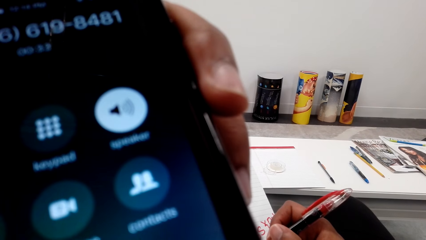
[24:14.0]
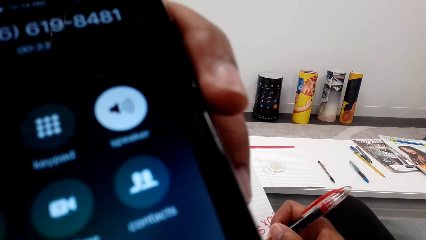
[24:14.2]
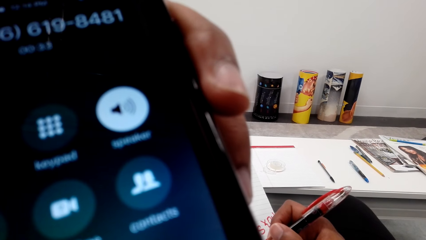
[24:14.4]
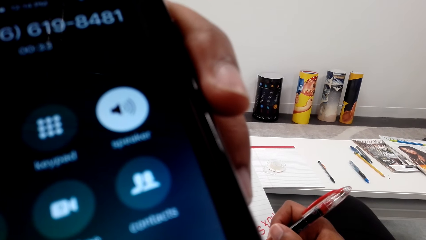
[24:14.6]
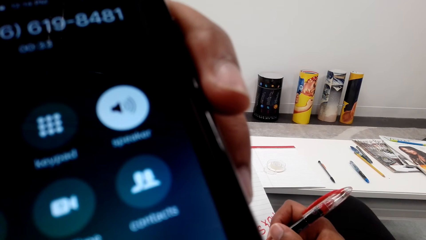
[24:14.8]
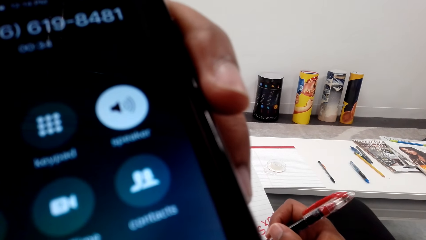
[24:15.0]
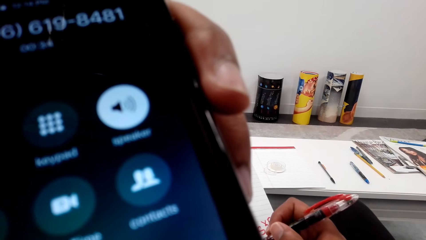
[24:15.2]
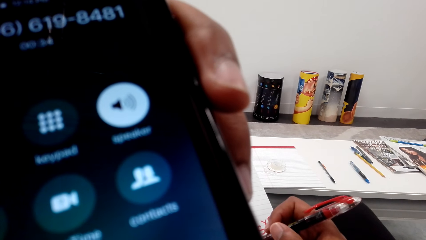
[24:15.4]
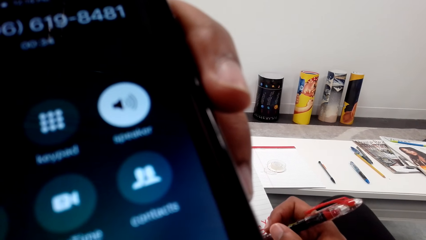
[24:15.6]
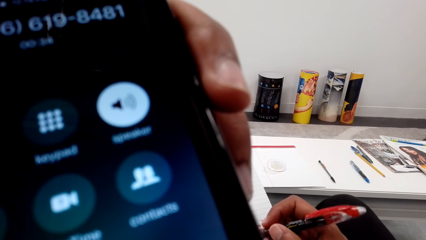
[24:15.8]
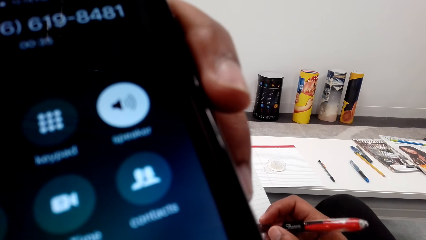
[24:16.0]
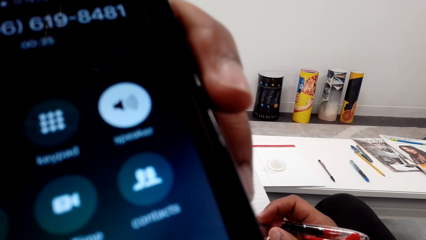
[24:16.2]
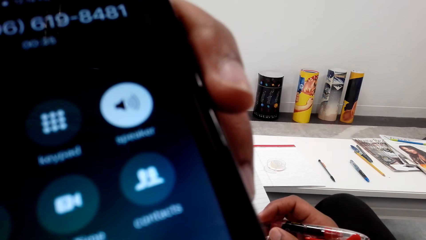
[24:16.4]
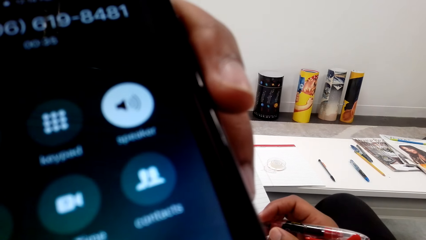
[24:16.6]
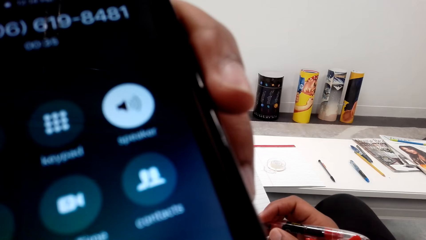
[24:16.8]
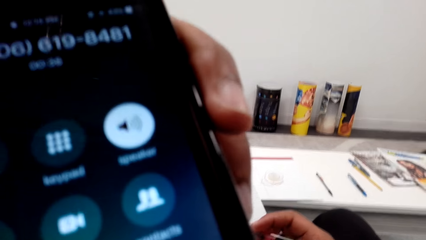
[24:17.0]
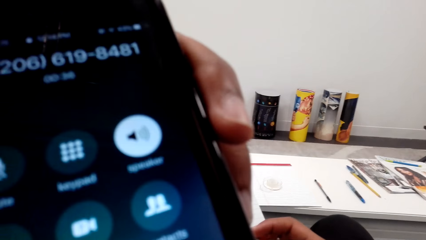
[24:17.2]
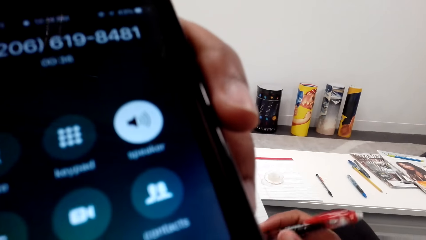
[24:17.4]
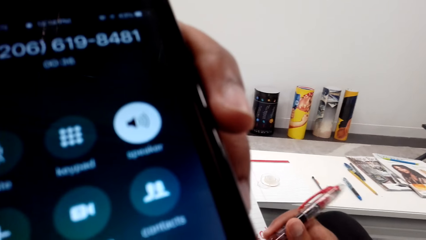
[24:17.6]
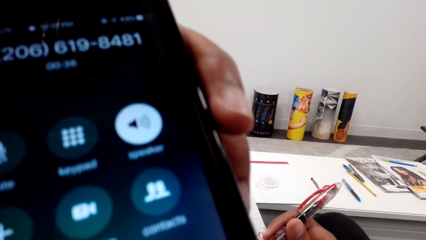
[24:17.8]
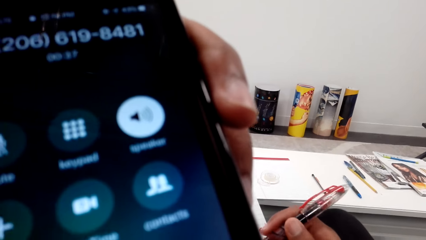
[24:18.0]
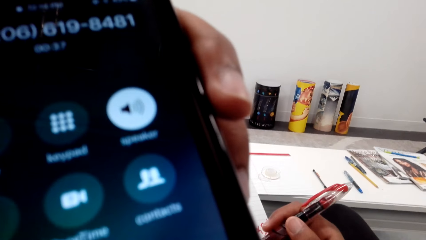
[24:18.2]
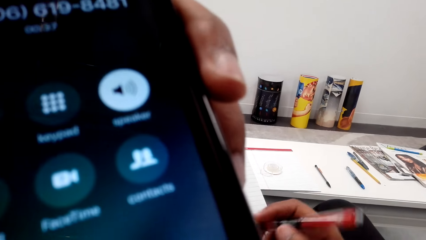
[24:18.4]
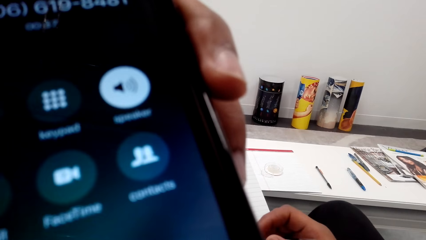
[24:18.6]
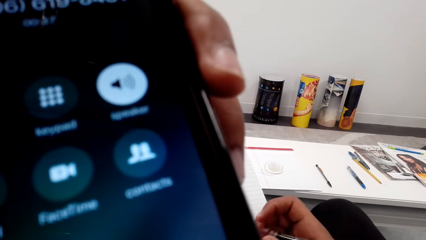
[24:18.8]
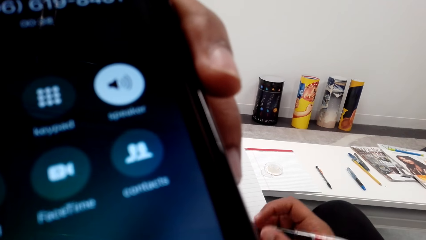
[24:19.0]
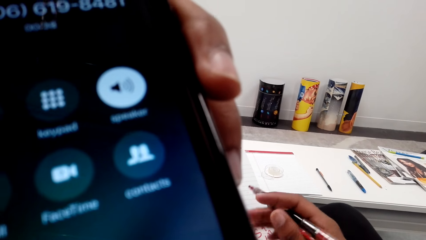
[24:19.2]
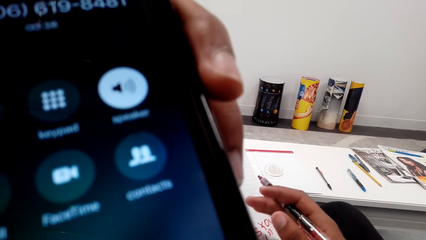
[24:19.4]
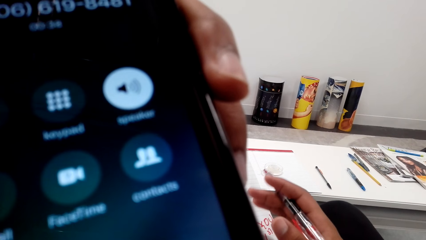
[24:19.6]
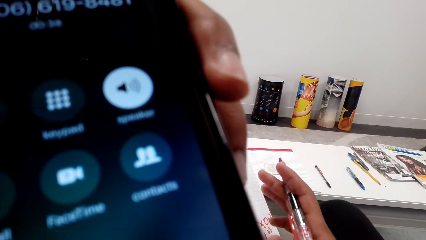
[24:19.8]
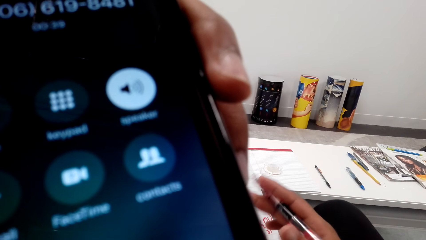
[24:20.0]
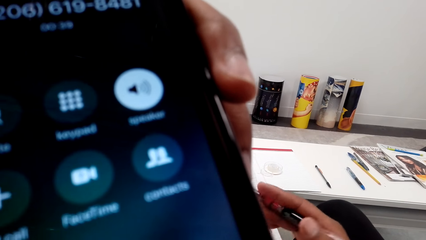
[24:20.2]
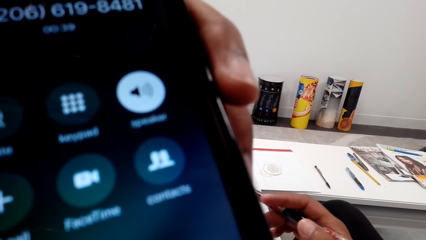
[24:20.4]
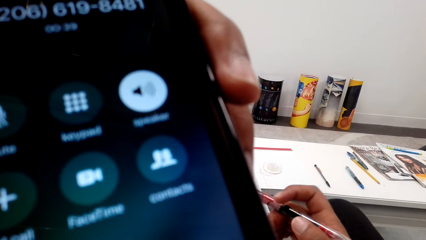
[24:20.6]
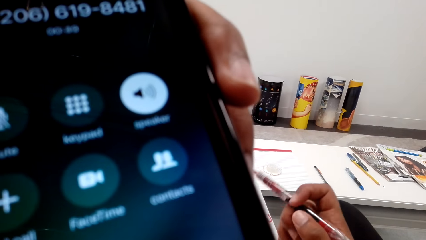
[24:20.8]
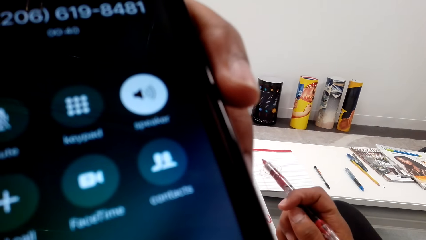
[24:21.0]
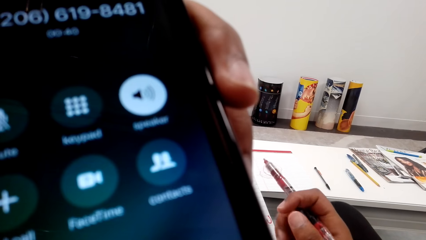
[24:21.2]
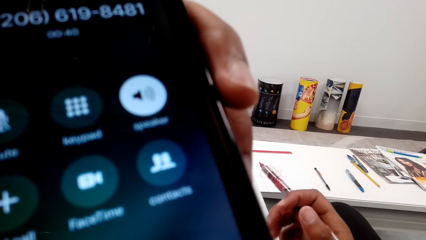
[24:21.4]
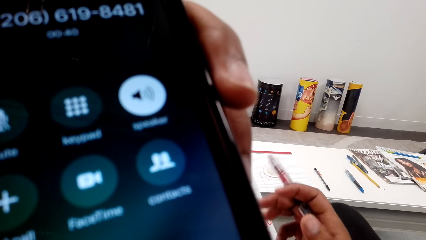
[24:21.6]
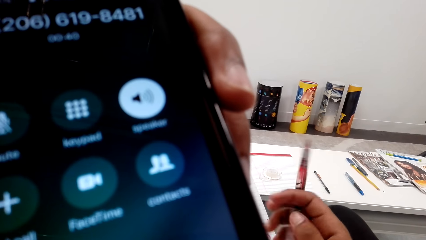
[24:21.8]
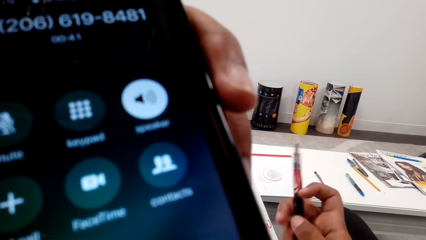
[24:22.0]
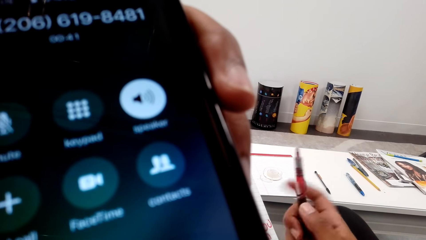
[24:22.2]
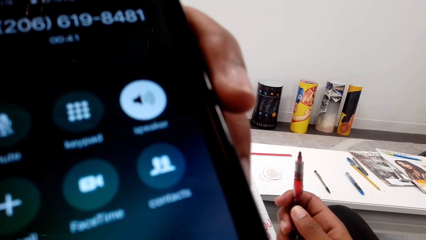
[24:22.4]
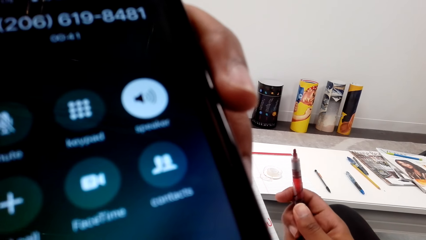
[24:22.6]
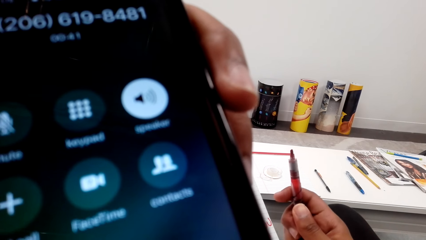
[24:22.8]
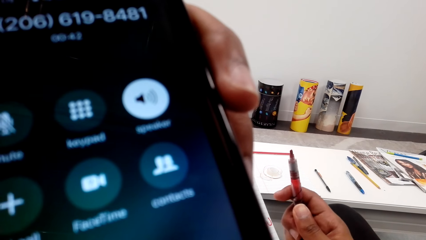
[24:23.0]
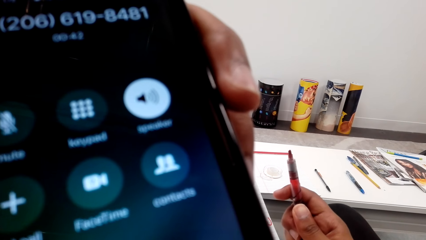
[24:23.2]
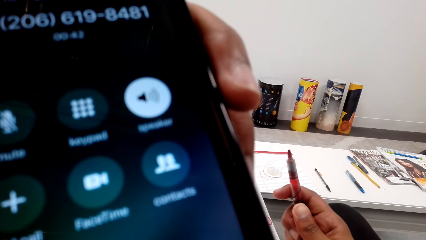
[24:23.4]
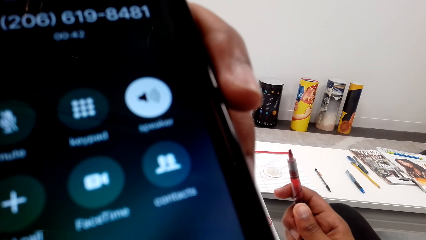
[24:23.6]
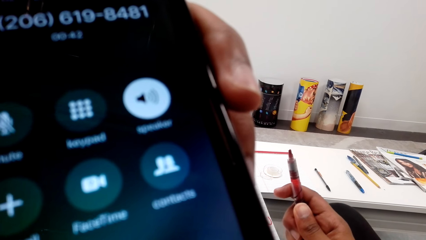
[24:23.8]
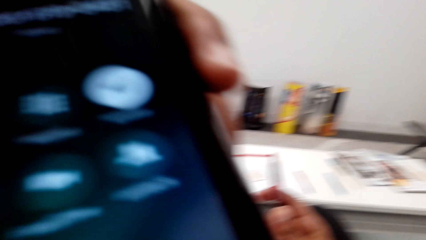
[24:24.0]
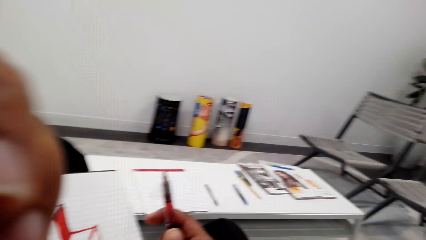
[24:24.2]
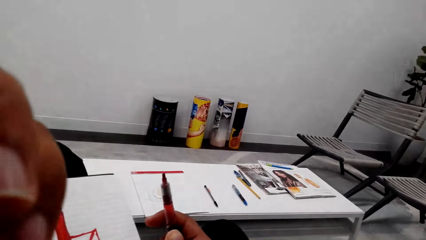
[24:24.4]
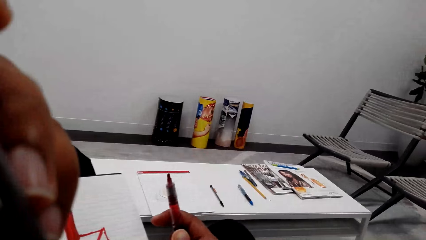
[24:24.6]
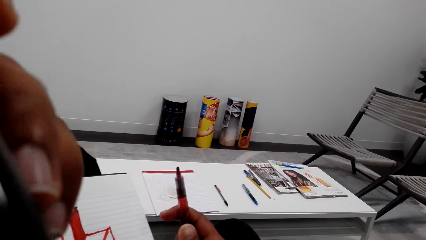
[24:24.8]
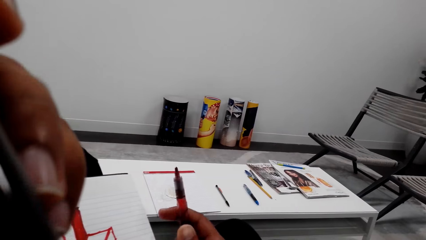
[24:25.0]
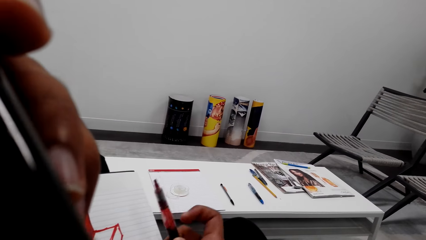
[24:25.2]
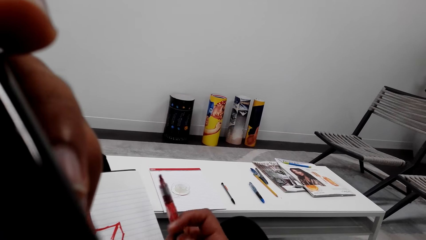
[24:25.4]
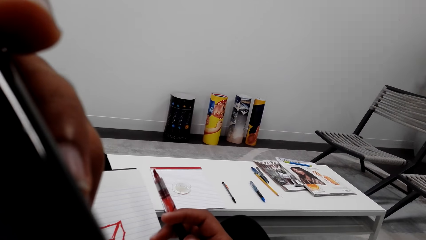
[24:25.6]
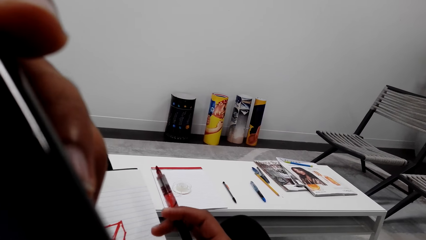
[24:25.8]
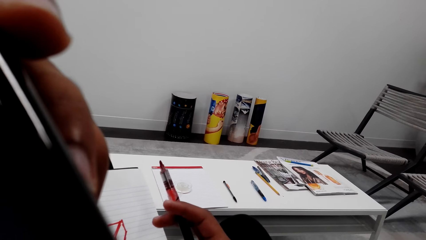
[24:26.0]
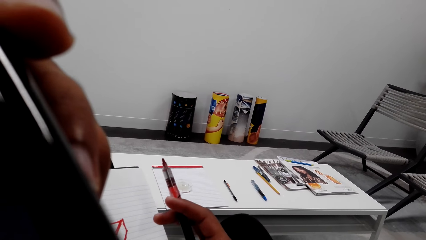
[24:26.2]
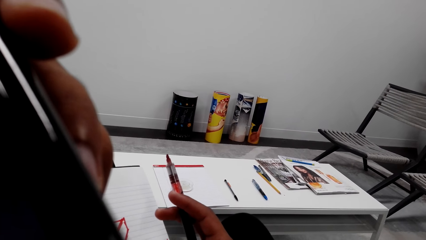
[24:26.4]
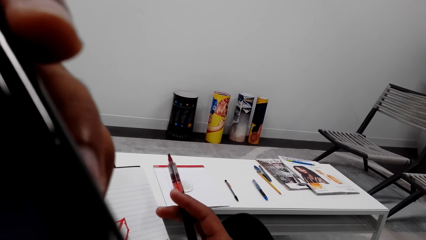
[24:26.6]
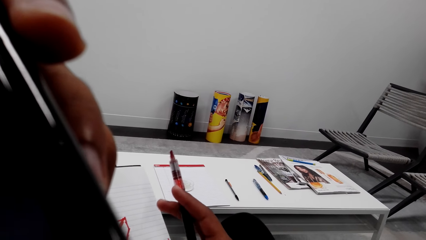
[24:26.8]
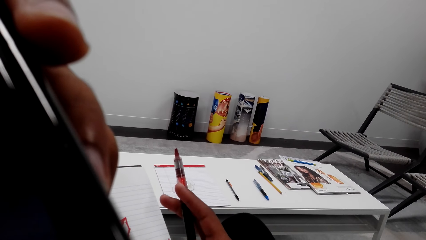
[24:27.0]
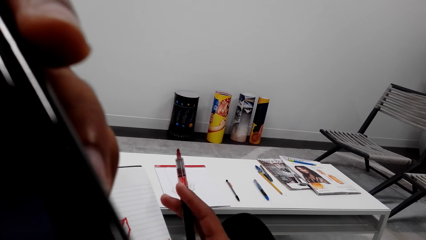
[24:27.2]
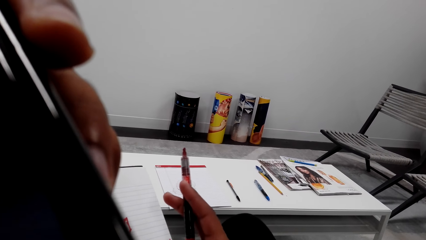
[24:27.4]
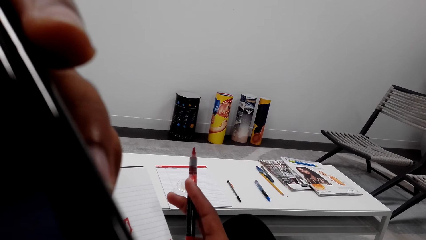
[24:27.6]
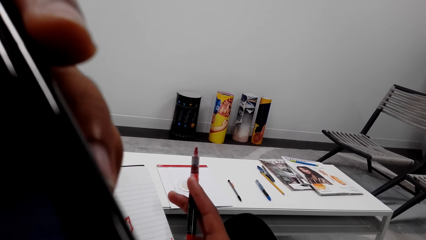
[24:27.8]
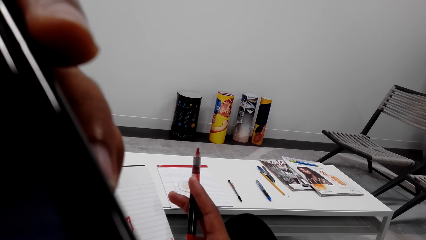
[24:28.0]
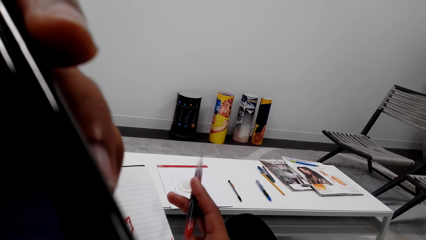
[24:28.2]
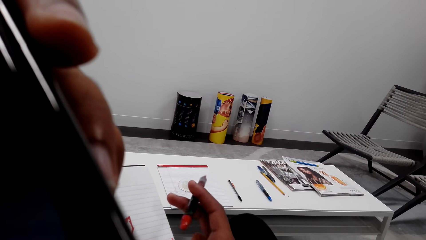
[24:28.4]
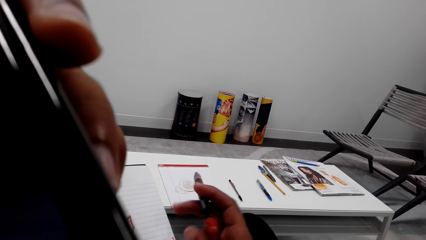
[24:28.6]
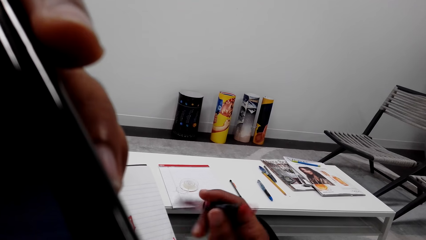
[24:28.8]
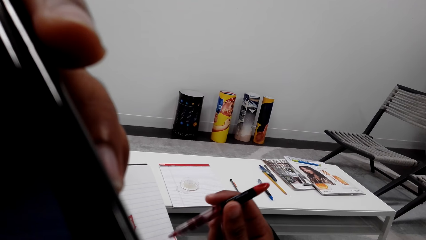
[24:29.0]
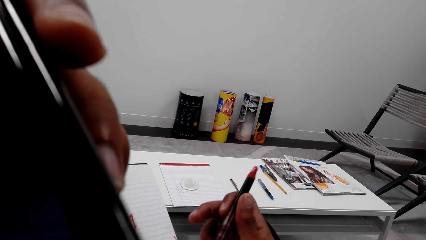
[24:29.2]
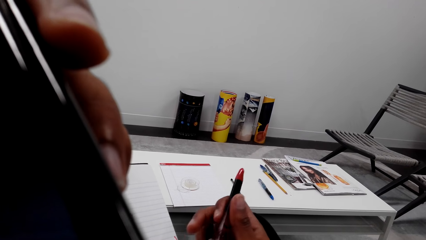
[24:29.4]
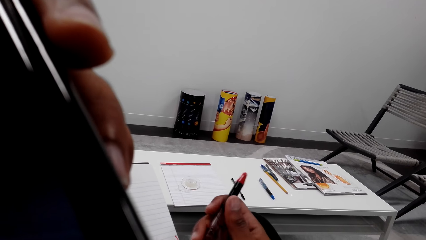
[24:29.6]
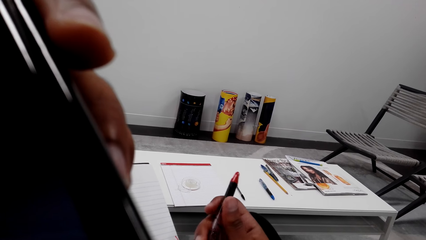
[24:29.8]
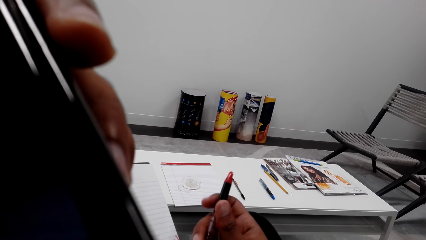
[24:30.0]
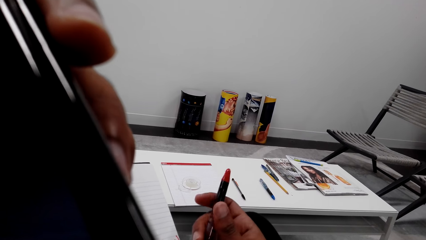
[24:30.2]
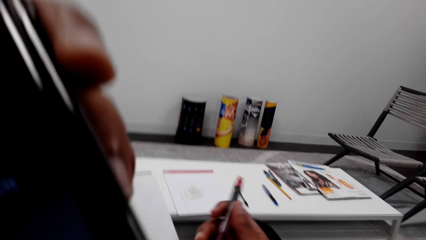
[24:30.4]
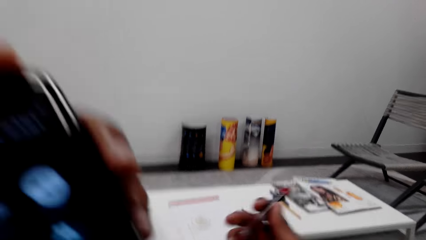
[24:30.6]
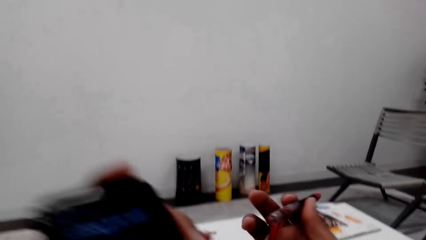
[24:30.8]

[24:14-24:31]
The camera wearer moves the marker pen. They listen to the phone. They look around. They listen to the phone.
